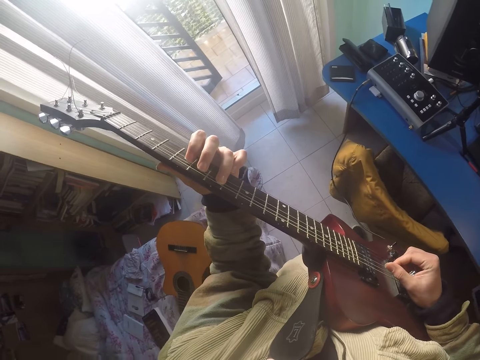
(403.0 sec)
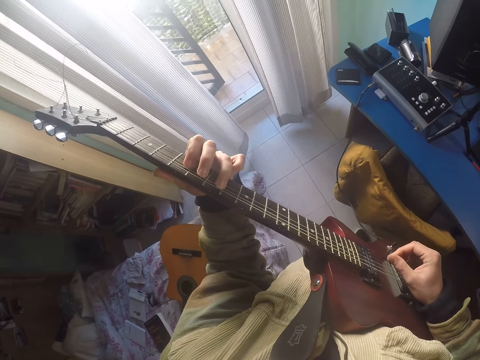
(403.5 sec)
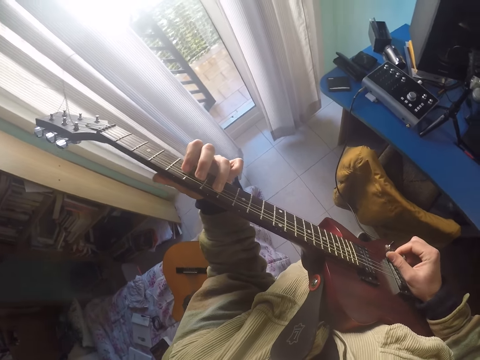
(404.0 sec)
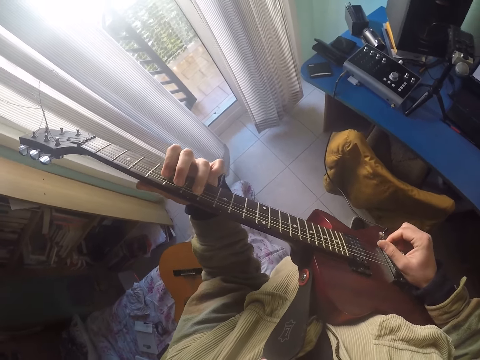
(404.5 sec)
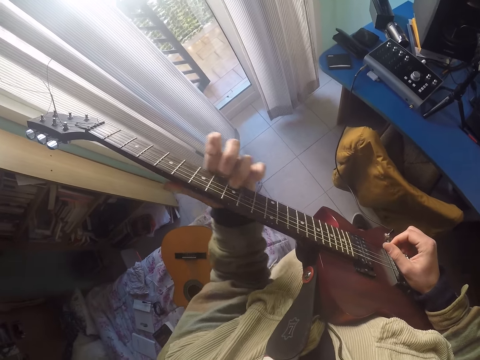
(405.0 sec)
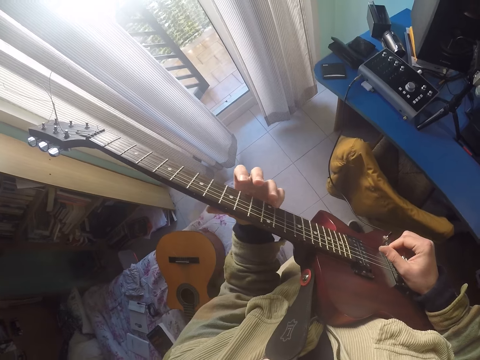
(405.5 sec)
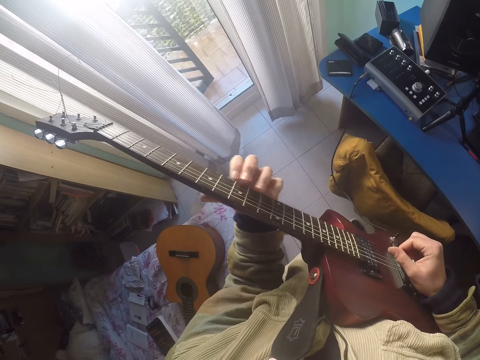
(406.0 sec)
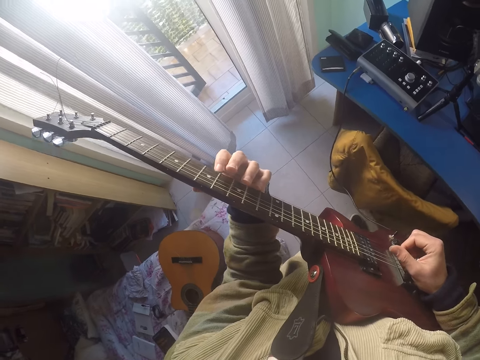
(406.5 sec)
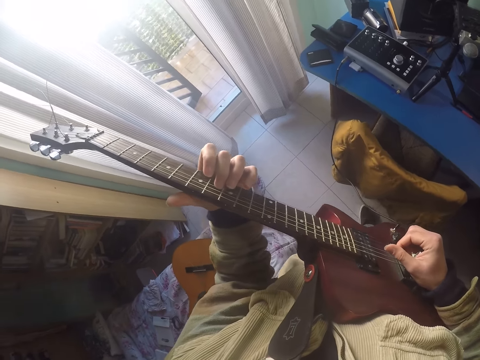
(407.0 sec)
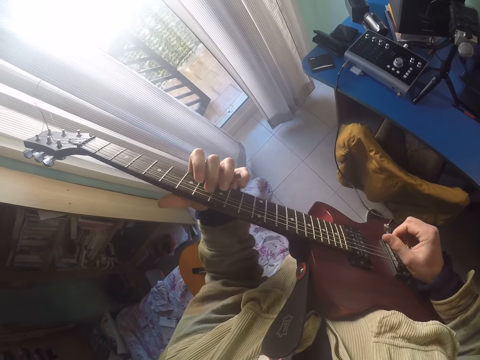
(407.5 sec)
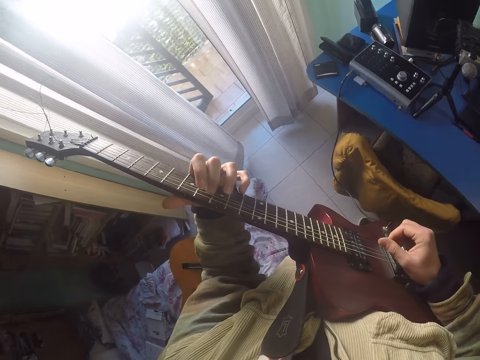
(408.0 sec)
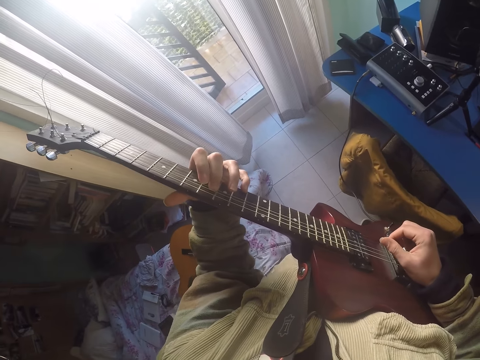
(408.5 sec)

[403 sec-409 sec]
The camera wearer plays the guitar.

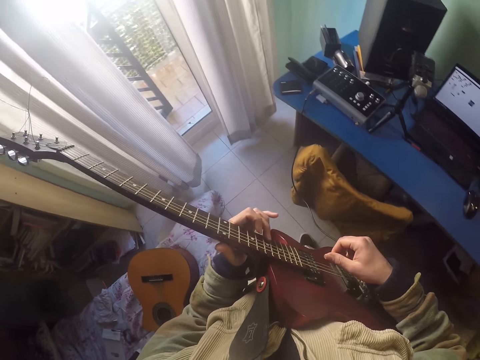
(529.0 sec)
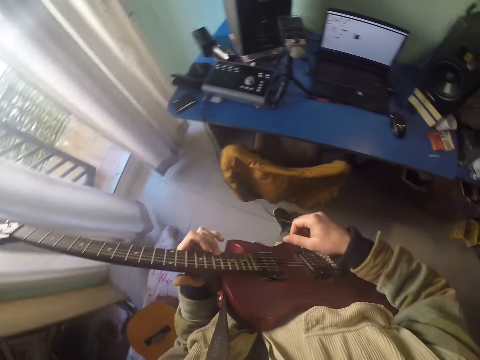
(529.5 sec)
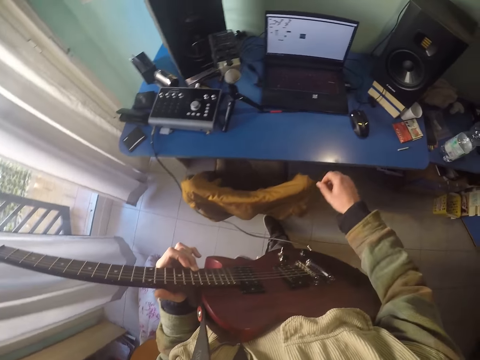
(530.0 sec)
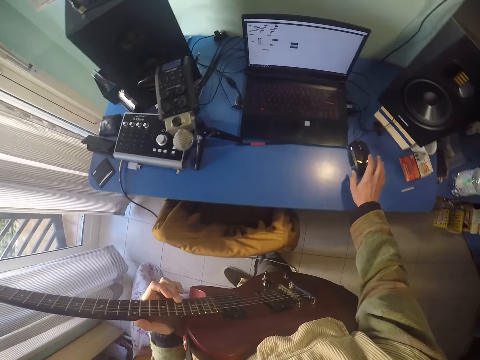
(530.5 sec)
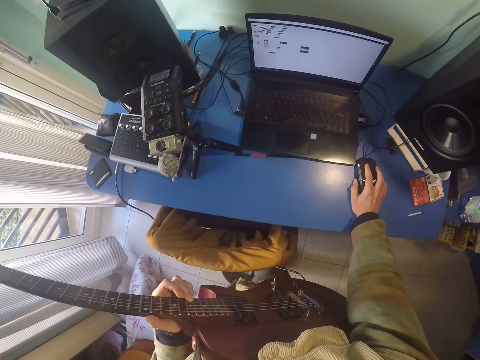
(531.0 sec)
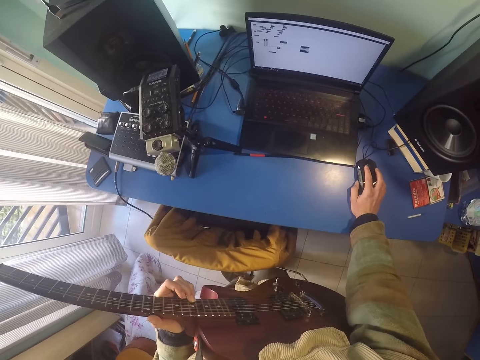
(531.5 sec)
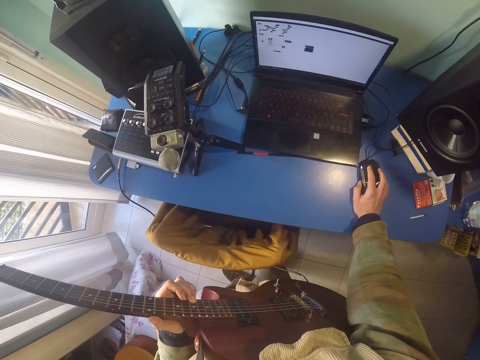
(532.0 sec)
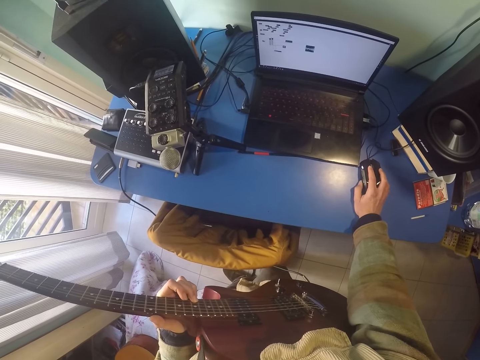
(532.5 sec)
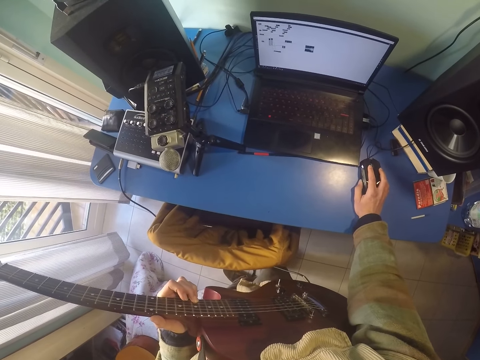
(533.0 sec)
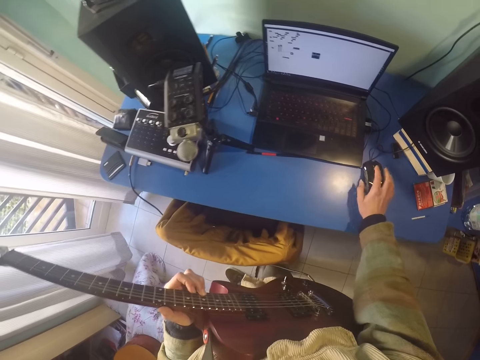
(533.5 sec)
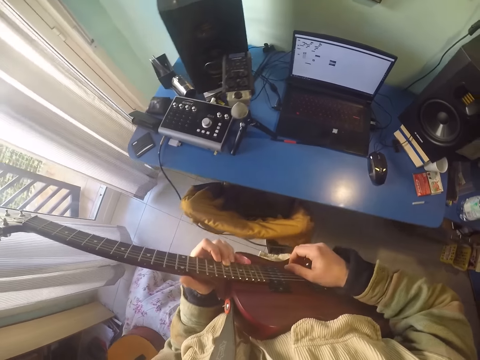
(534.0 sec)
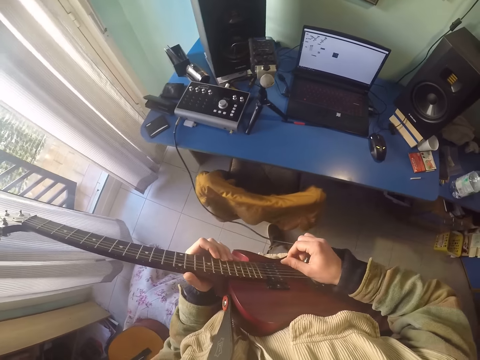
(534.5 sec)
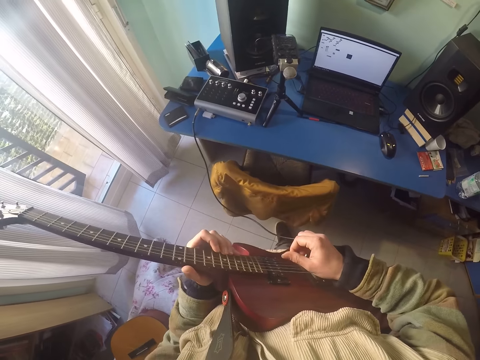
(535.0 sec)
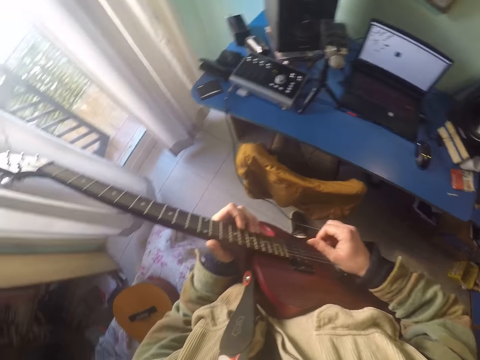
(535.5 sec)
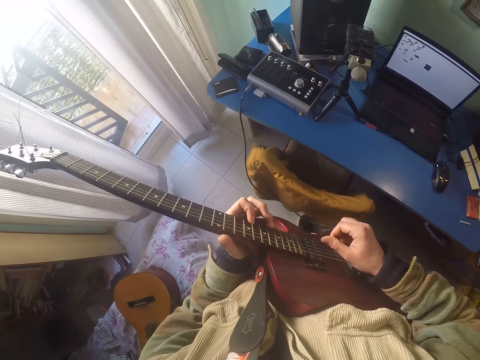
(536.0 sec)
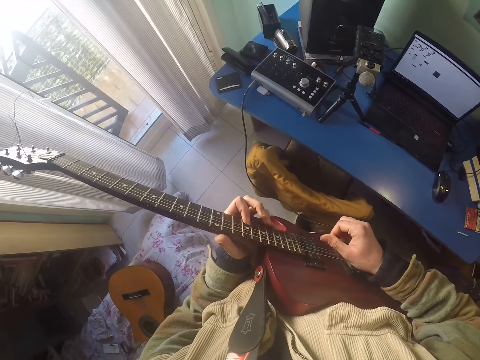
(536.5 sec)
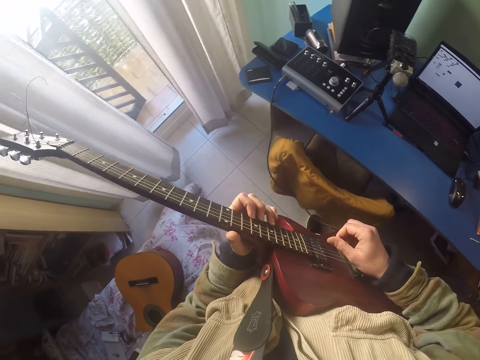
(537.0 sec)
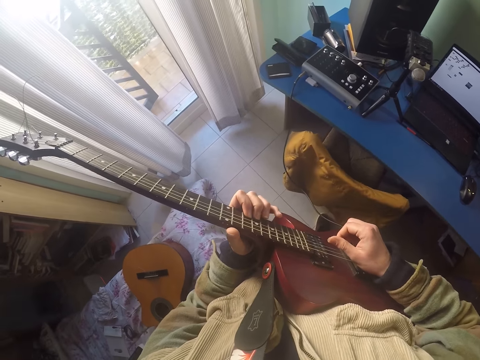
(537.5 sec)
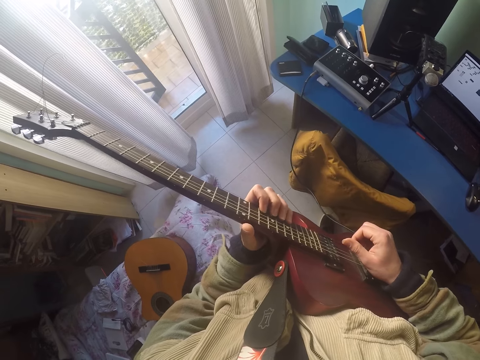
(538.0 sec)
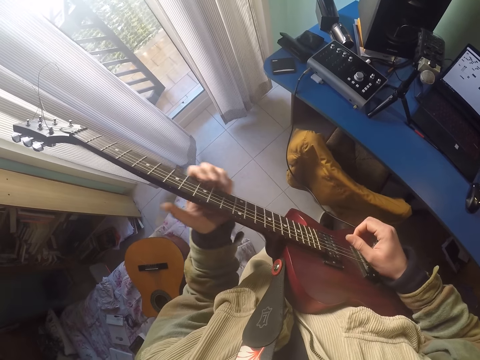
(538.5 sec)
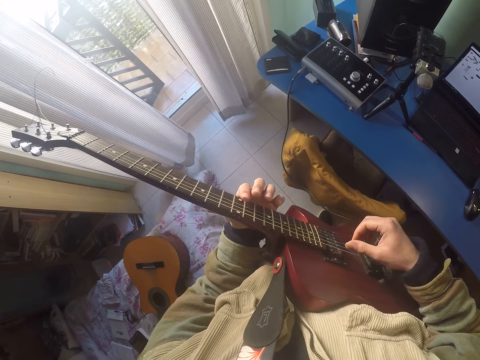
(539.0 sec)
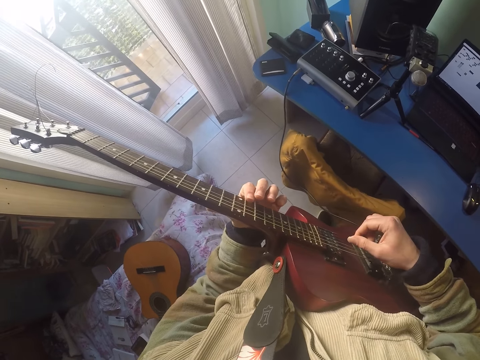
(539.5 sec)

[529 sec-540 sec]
The camera wearer moves the mouse. They play the guitar.

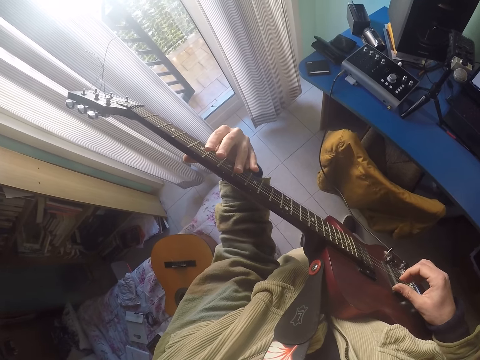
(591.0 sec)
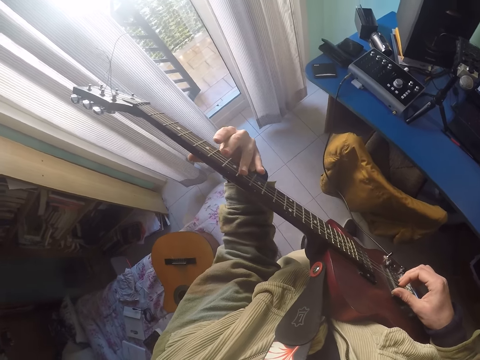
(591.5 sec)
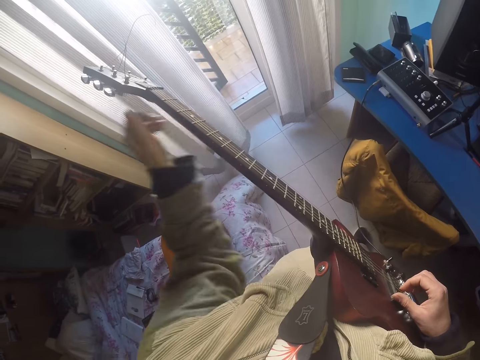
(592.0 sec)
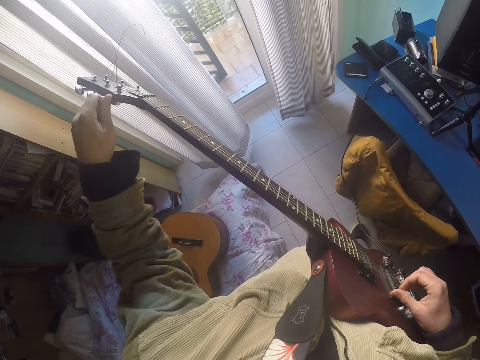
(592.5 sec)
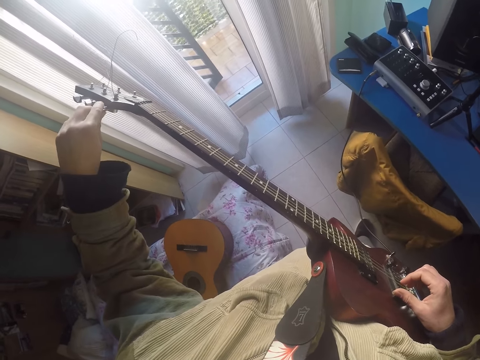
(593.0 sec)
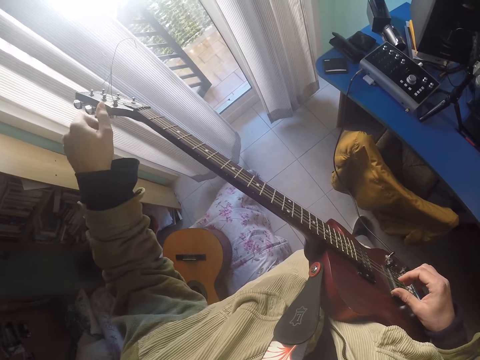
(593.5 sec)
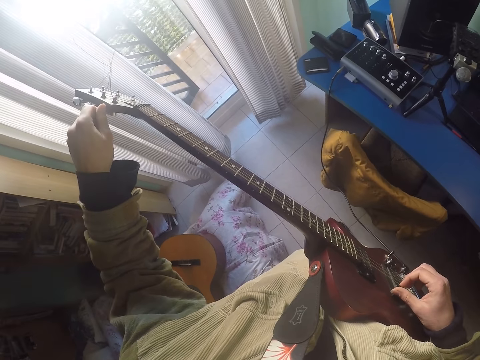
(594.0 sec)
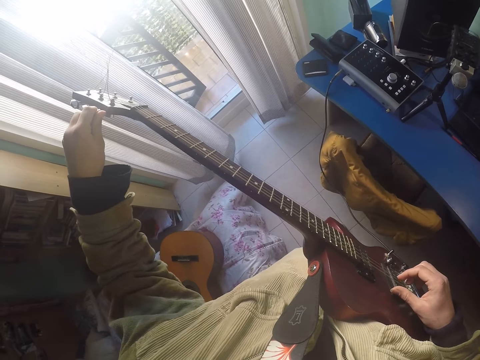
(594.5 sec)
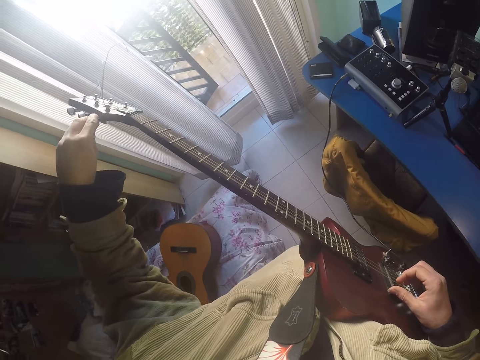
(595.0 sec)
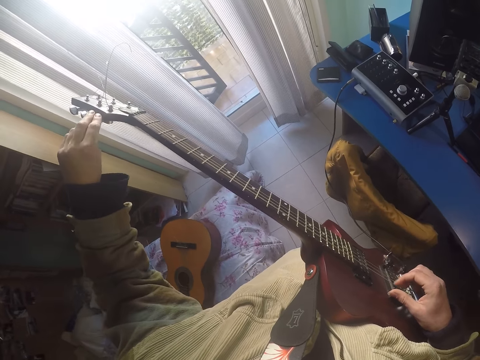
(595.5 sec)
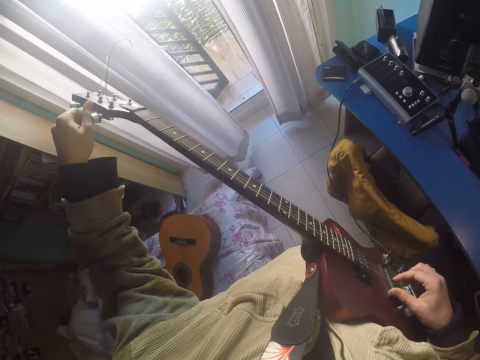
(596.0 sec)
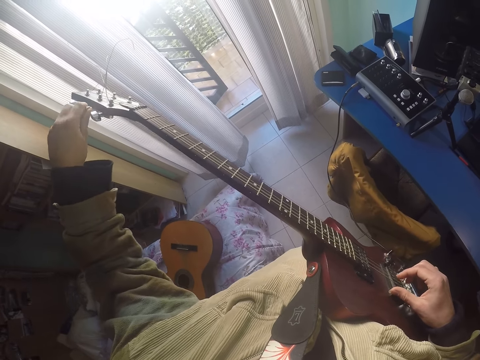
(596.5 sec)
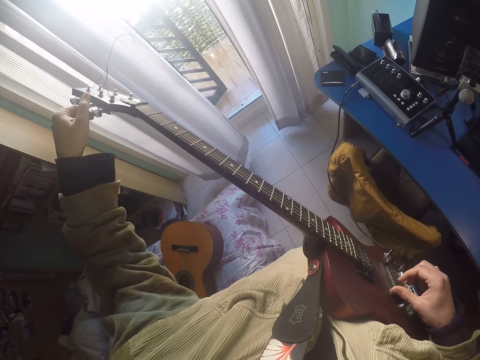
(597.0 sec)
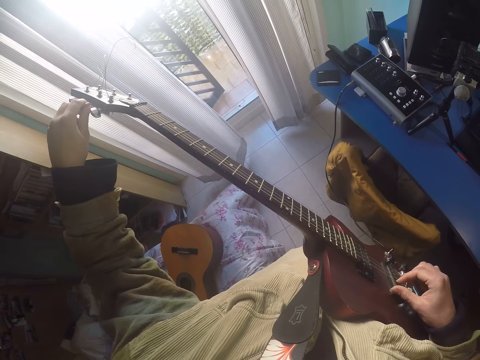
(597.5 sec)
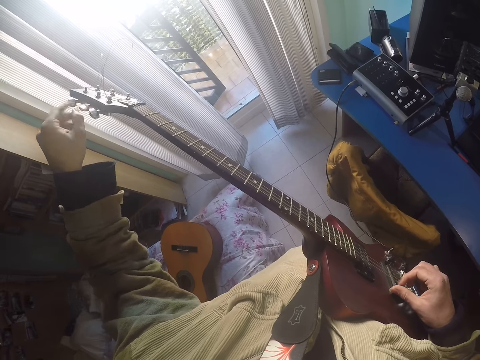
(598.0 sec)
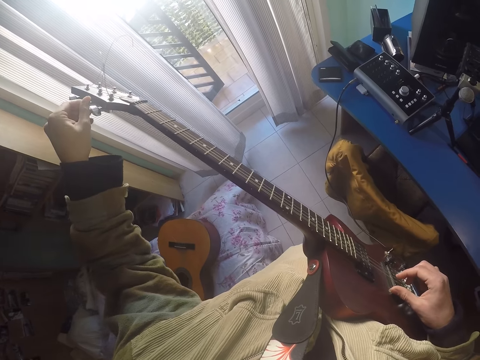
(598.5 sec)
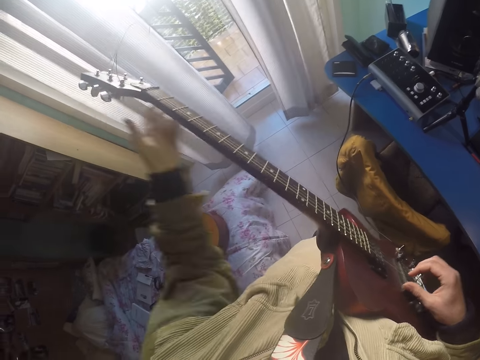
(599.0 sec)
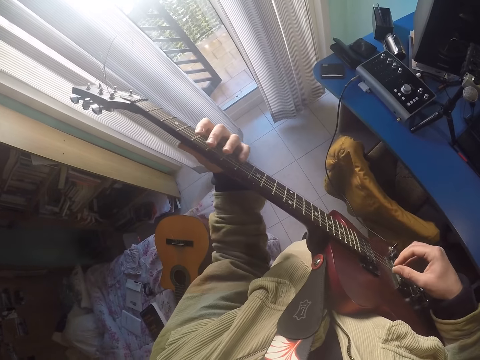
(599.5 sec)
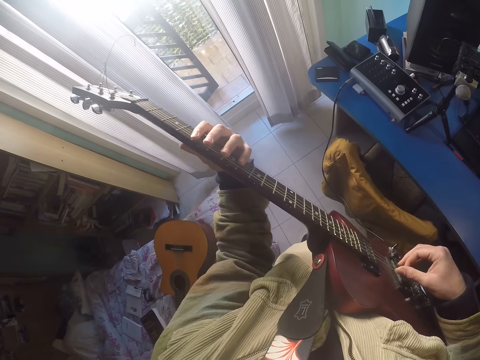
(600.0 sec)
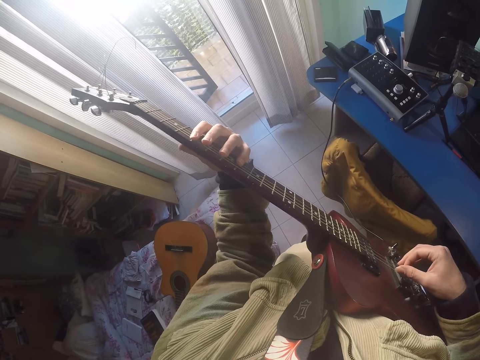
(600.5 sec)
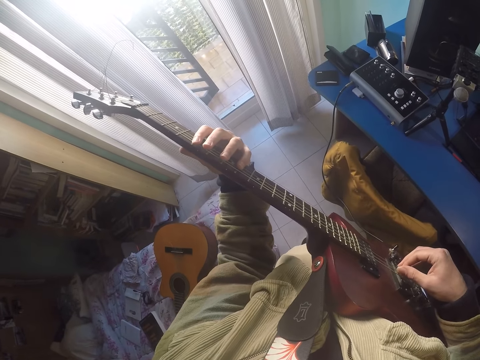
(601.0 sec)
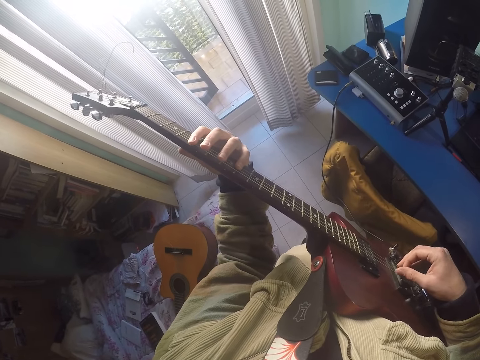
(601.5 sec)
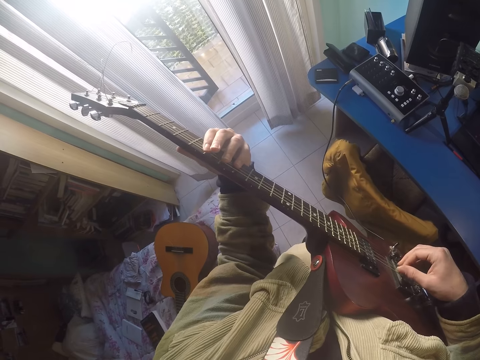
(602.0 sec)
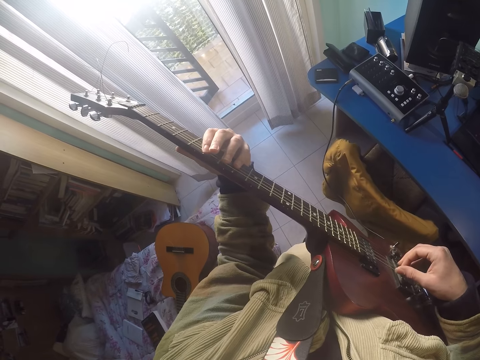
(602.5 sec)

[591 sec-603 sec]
The camera wearer adjusts the tuning pegs. They tighten nuts on the guitar.
